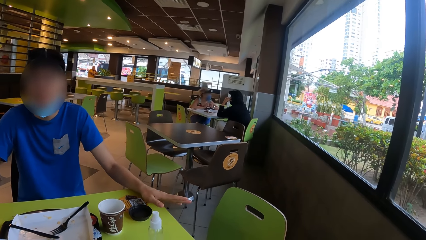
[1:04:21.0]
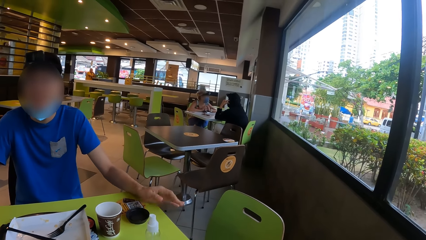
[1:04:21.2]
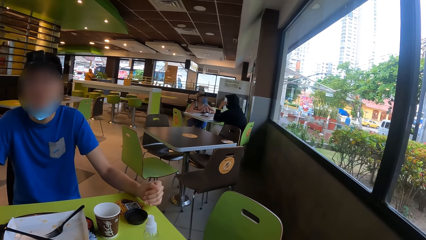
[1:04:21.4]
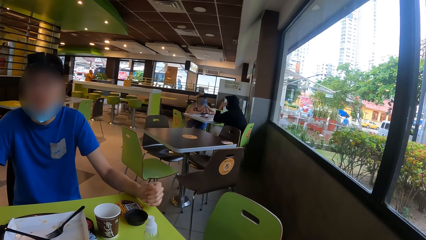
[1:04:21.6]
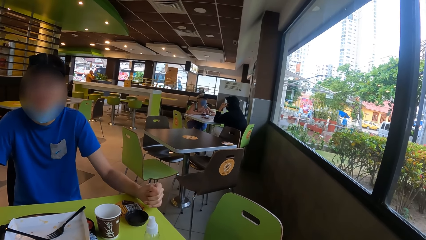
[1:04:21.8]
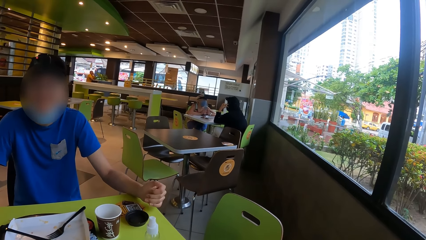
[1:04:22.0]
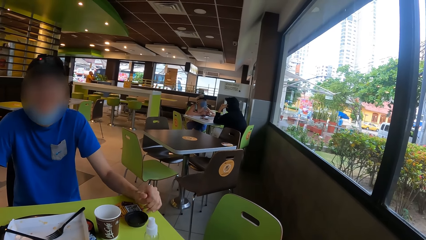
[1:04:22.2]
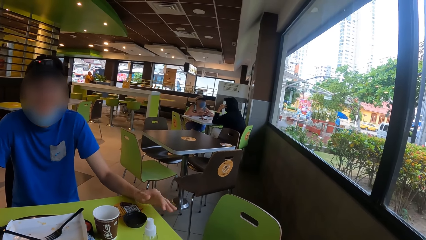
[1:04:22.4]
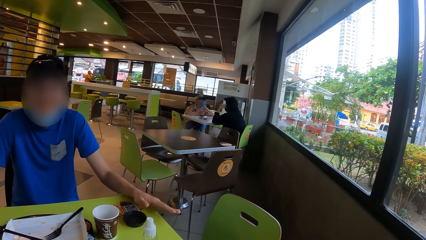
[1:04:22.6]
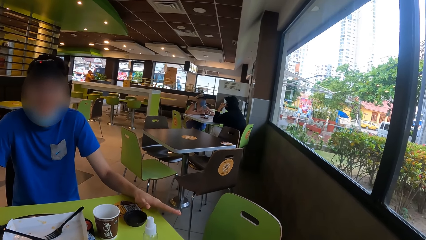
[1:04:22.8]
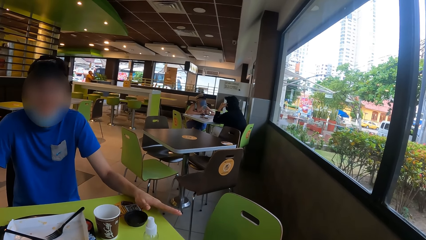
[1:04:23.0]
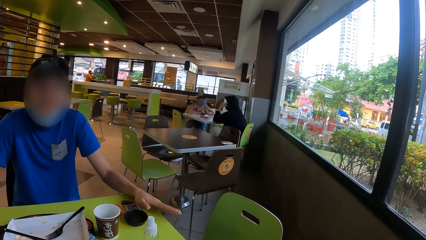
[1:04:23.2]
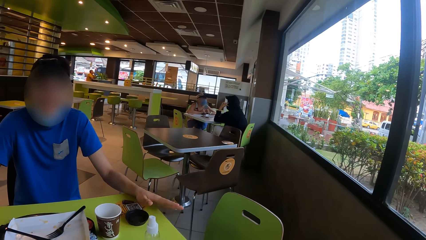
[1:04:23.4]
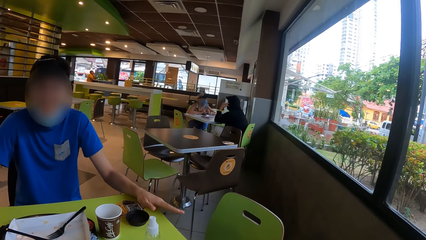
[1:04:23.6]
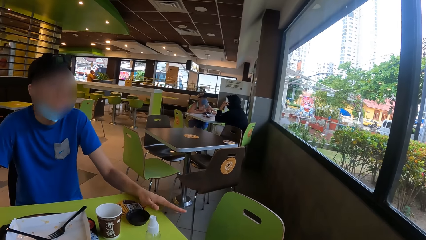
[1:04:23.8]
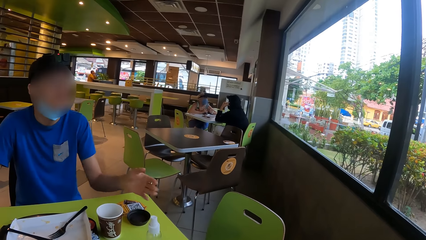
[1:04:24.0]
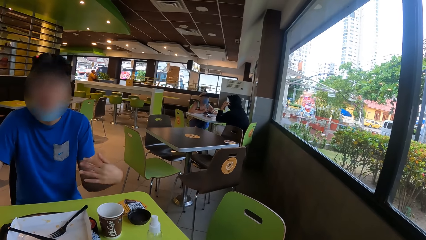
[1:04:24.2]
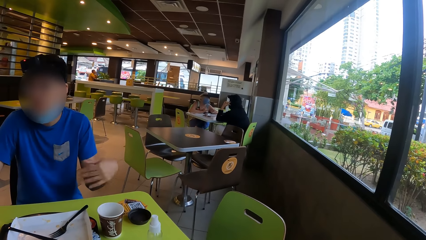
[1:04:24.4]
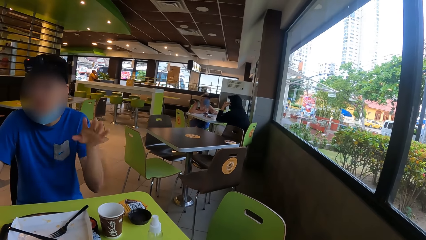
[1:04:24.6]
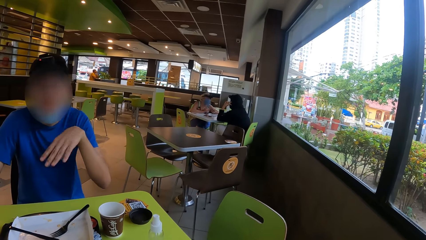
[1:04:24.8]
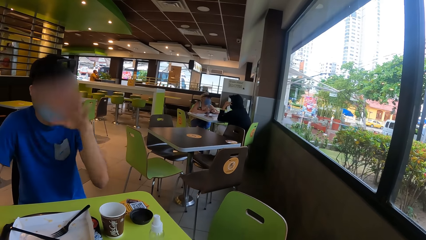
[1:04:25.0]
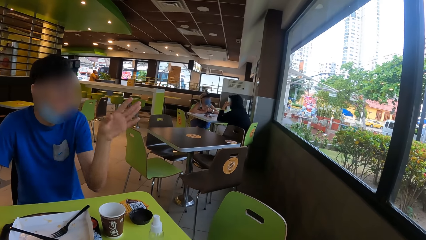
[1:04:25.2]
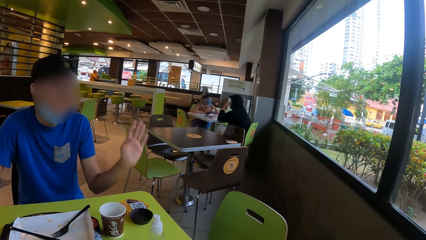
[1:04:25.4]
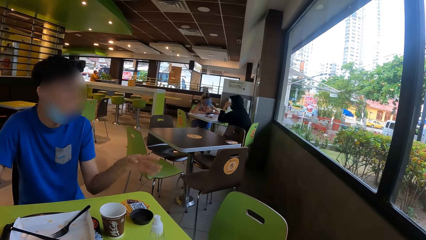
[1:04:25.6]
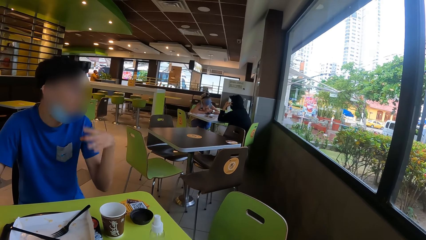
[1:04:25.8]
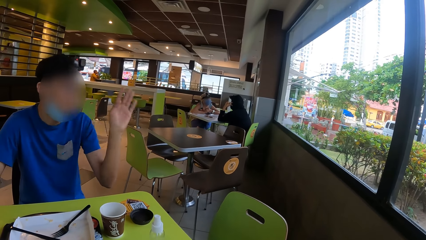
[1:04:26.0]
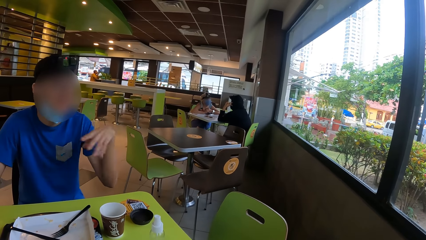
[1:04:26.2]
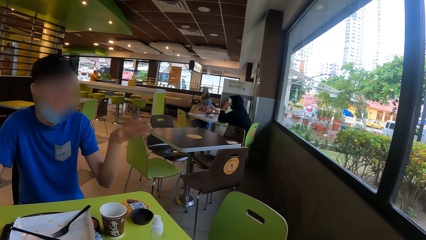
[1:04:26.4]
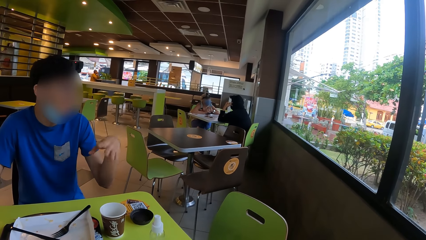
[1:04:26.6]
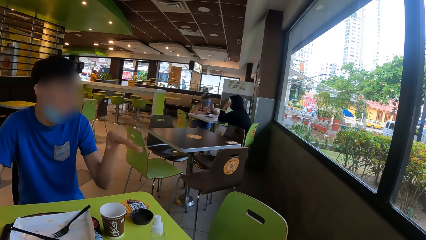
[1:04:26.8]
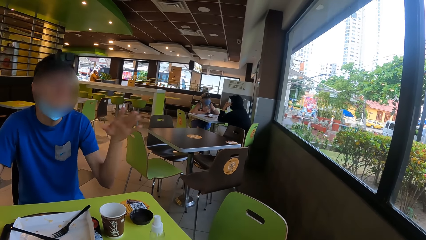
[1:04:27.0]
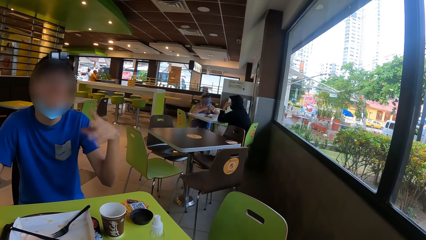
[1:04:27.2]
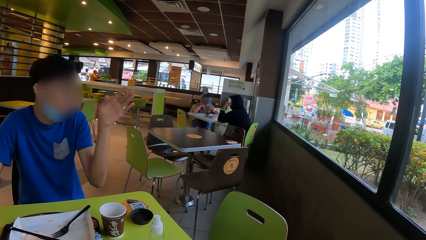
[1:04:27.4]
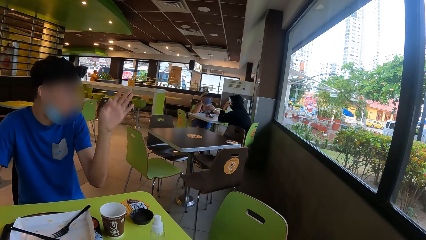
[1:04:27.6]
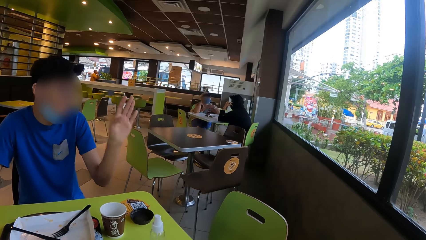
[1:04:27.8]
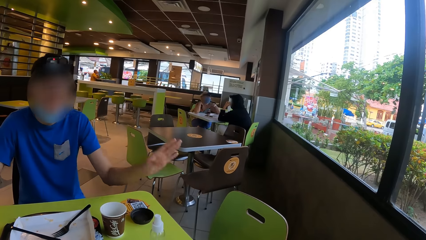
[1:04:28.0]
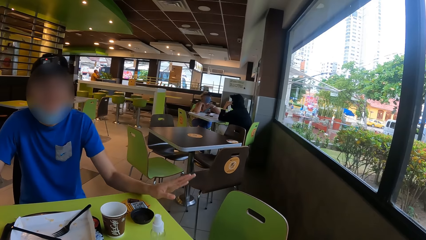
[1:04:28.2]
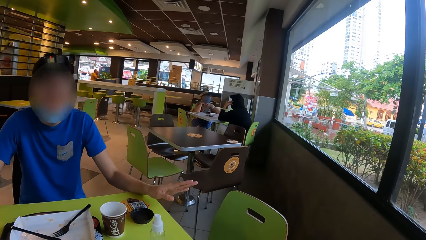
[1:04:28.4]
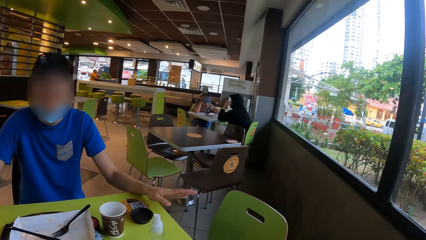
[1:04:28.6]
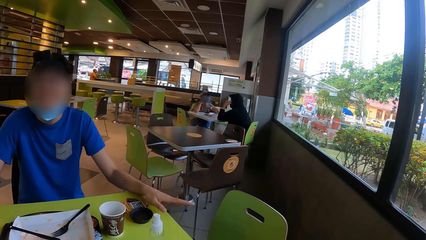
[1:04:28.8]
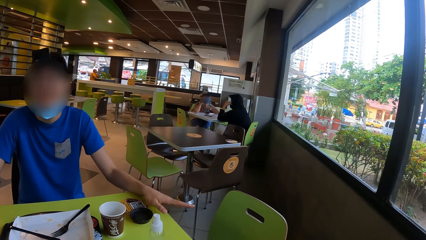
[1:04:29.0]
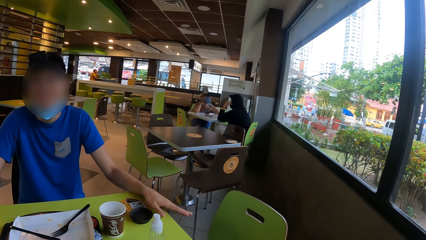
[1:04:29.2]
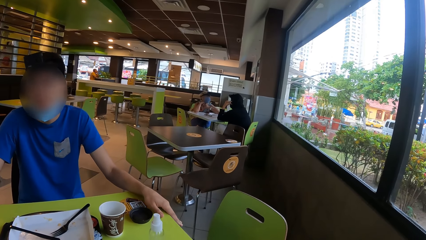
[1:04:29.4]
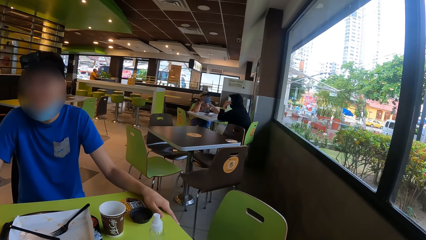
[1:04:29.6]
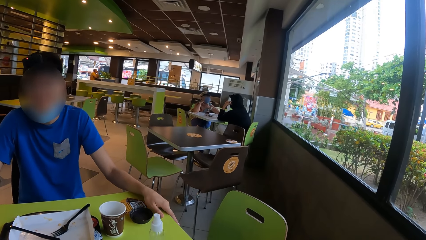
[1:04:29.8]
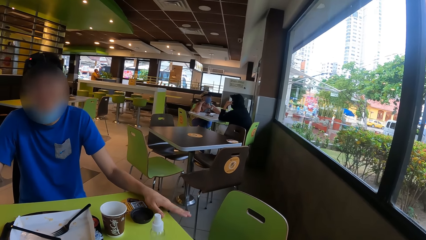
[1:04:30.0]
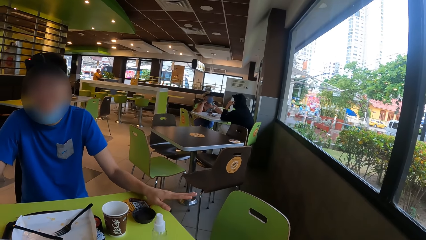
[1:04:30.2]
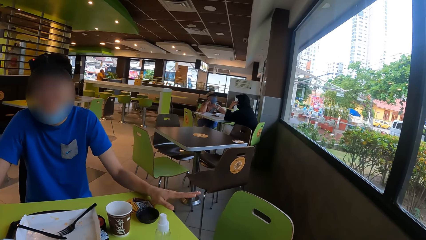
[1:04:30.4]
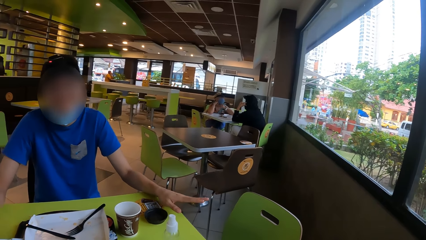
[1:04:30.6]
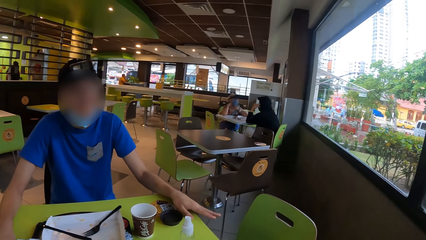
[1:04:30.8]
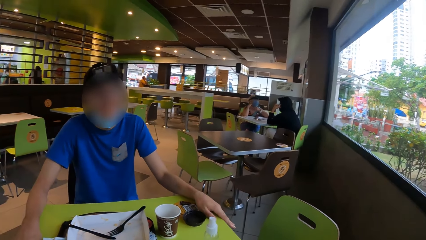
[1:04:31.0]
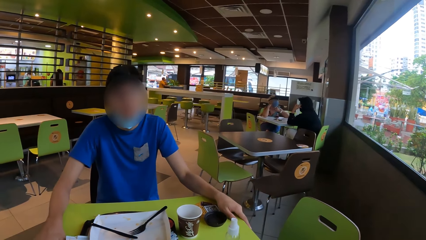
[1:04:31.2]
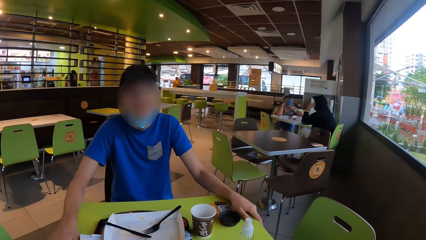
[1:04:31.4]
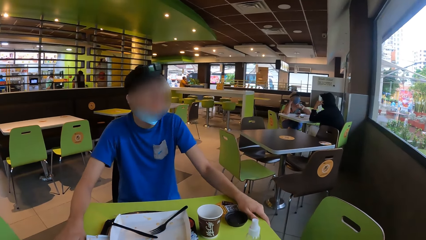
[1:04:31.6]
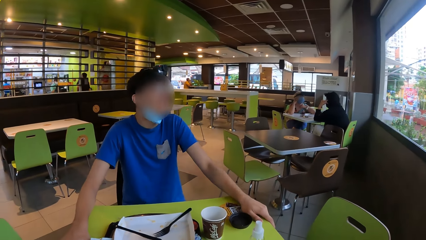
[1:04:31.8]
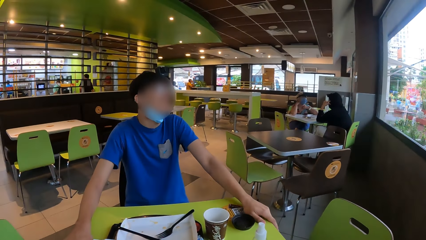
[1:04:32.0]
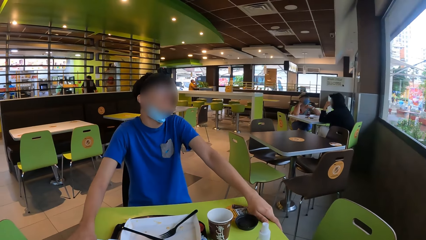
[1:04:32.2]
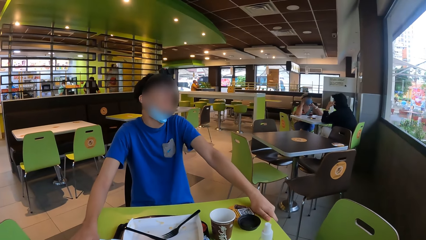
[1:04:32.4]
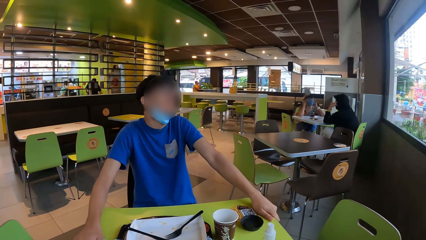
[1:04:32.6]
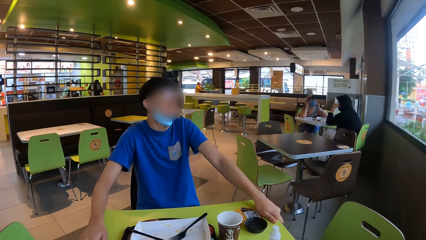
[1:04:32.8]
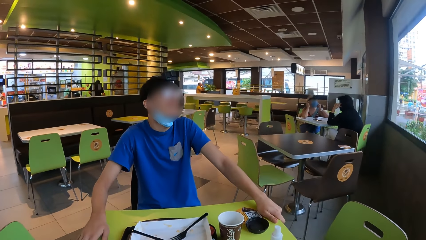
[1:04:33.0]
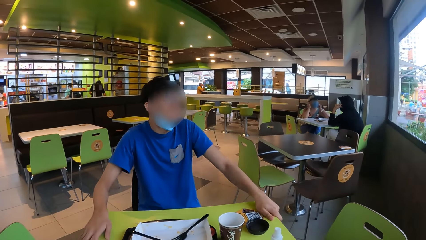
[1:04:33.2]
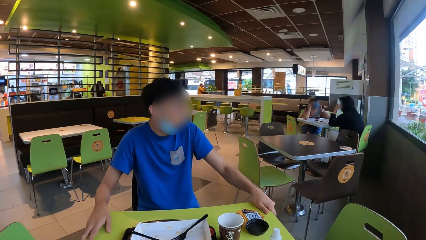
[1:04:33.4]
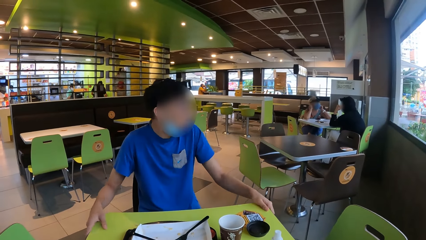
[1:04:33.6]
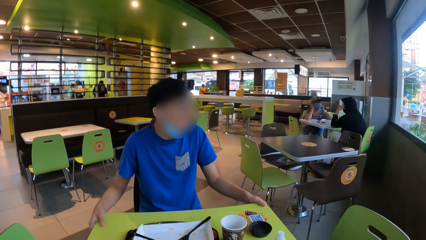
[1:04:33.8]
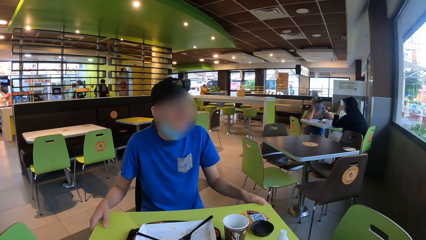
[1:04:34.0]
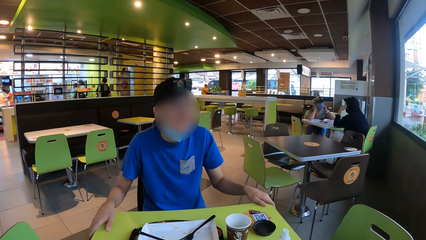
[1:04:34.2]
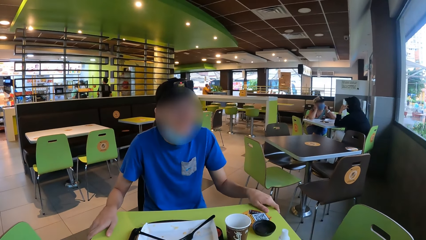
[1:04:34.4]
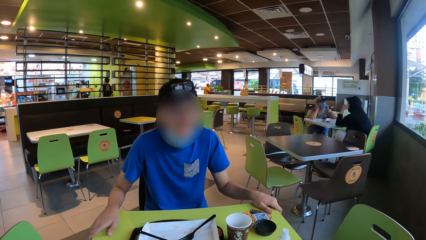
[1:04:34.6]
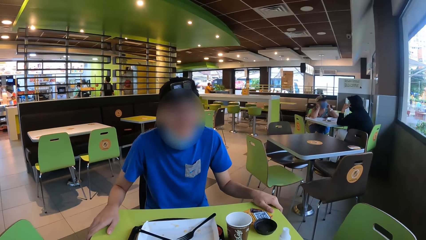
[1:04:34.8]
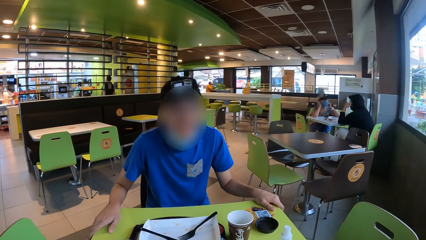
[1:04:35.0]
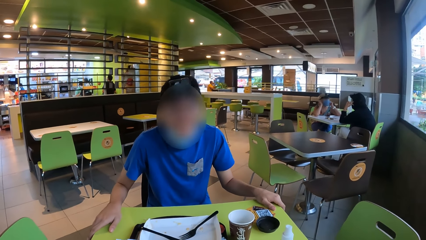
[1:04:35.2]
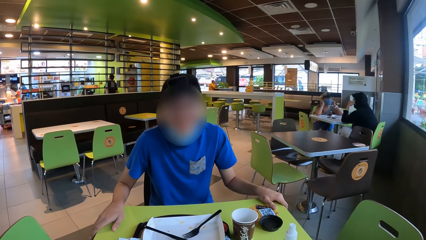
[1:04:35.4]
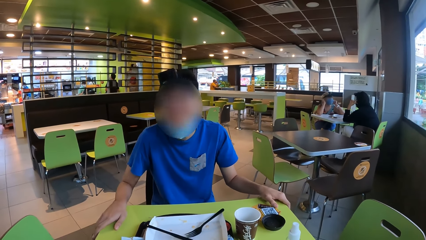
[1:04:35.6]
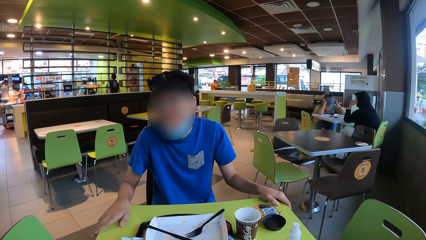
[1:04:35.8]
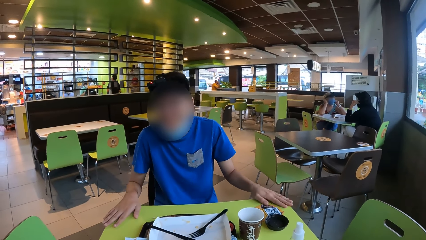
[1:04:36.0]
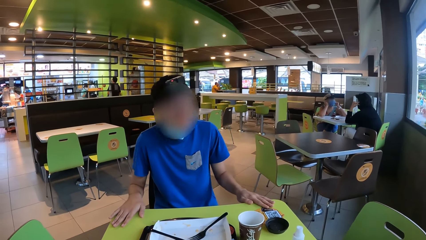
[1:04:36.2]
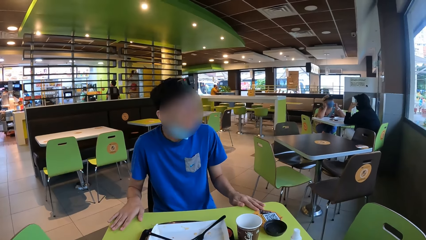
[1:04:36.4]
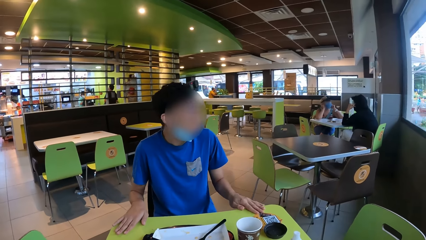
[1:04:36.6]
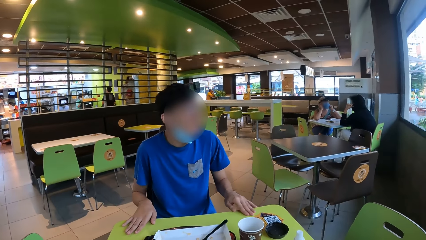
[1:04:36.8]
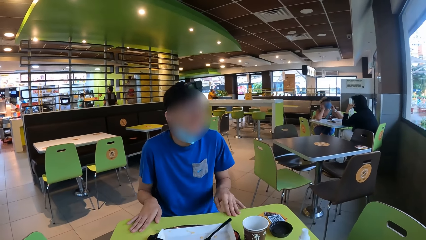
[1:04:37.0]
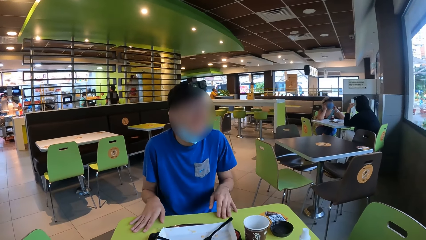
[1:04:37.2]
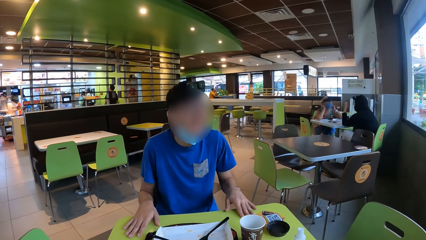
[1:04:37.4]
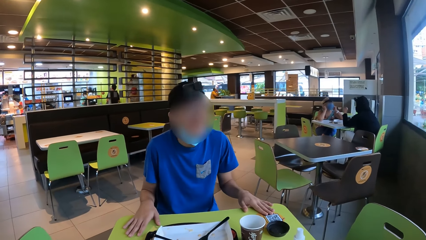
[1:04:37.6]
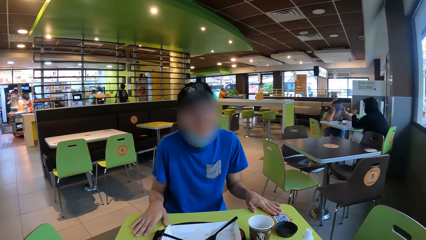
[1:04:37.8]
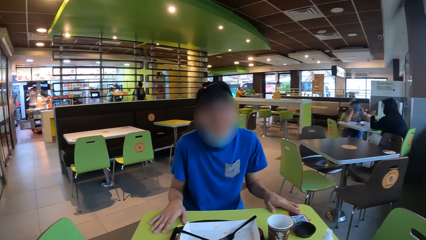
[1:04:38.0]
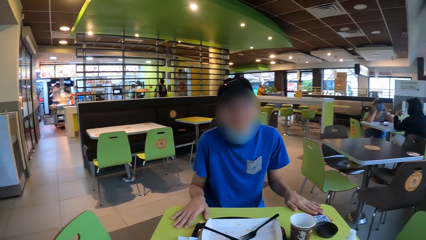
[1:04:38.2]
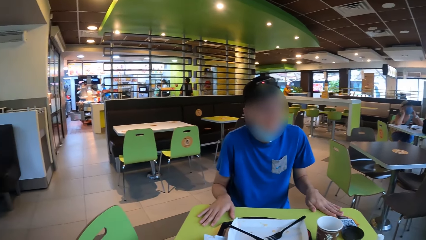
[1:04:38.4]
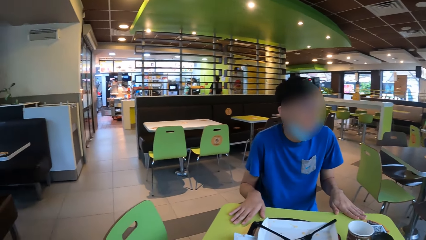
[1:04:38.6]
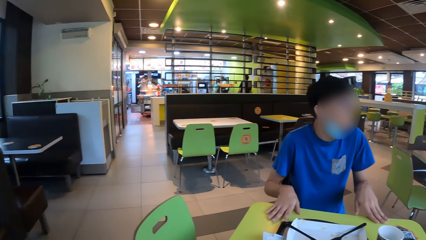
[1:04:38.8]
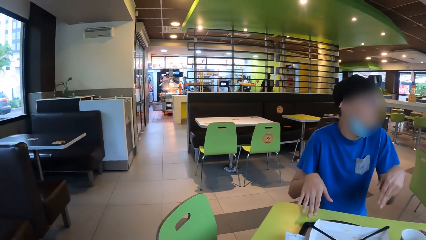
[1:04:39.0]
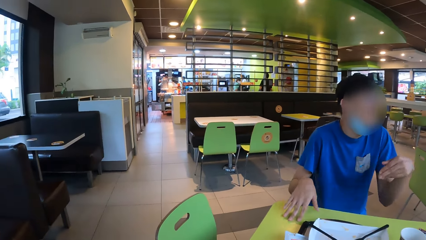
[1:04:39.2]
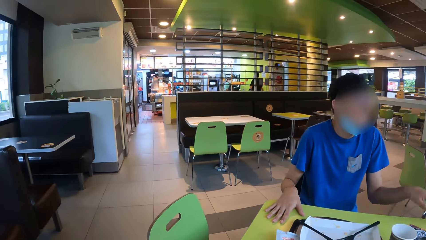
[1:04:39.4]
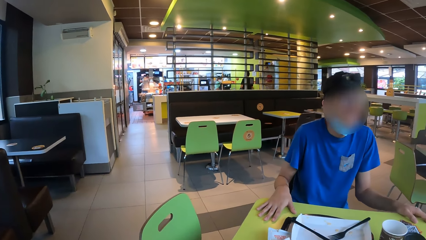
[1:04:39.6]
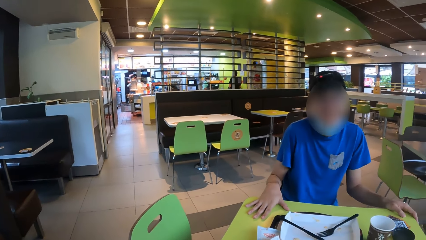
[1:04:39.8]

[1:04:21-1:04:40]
A man holds the table with his left hand. The camera wearer interacts with the man. The man holds the table with both hands and touches the table with both hands.
